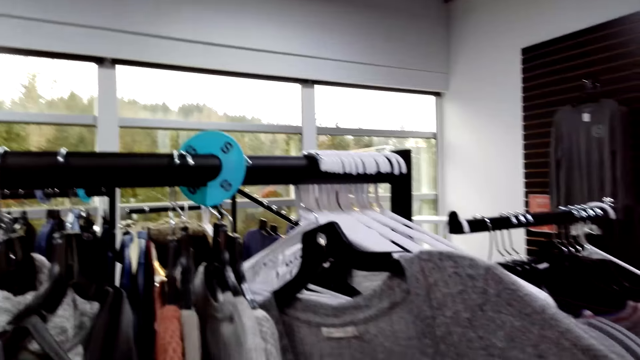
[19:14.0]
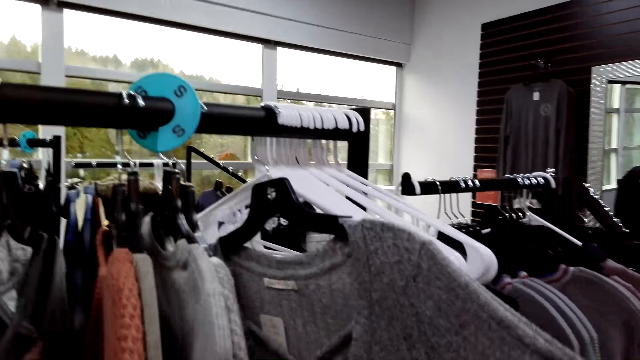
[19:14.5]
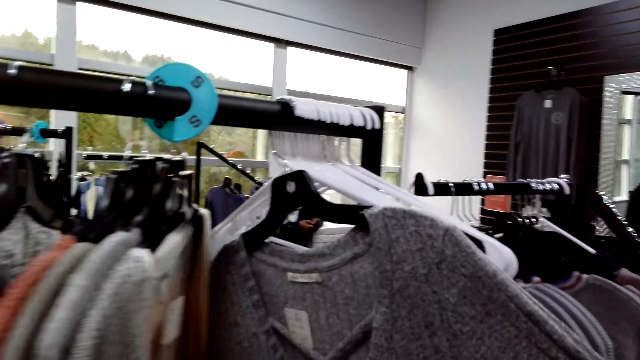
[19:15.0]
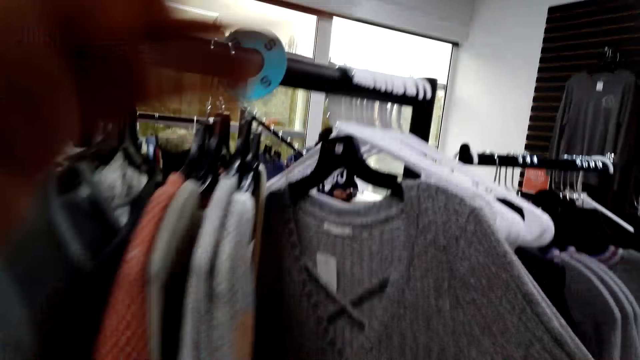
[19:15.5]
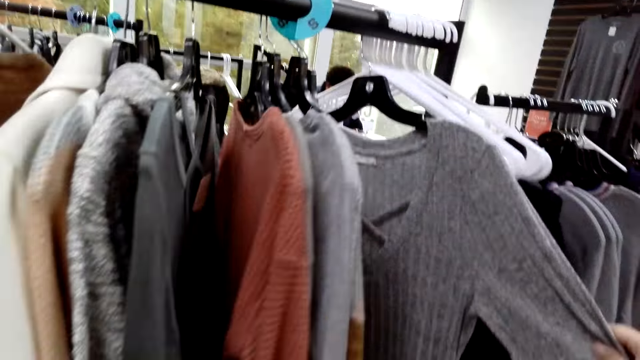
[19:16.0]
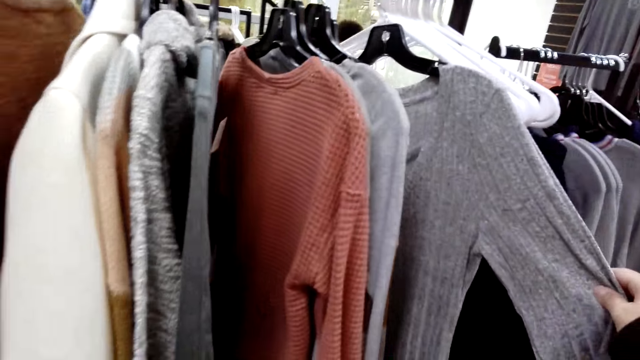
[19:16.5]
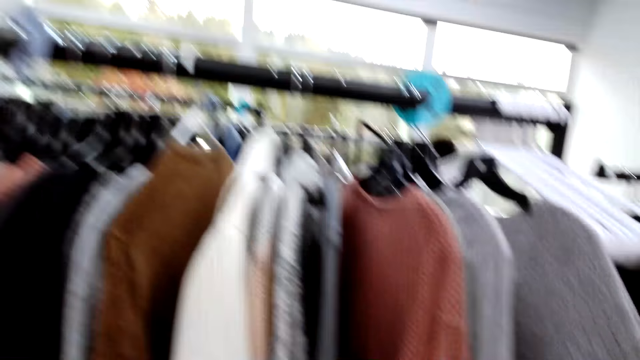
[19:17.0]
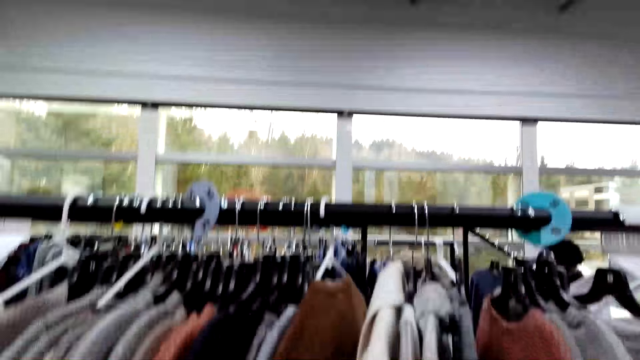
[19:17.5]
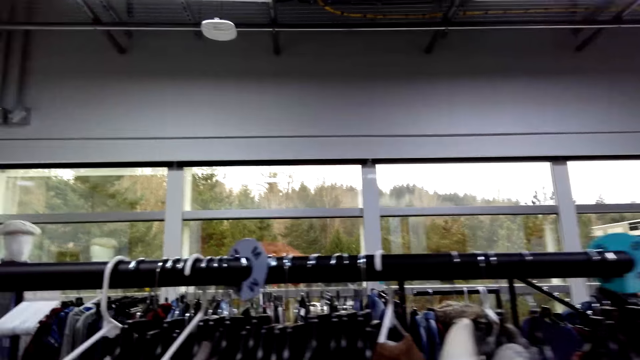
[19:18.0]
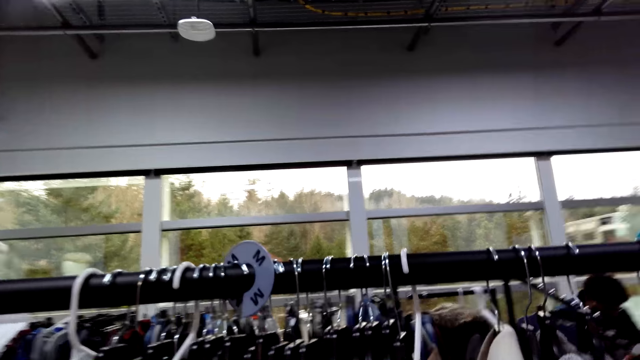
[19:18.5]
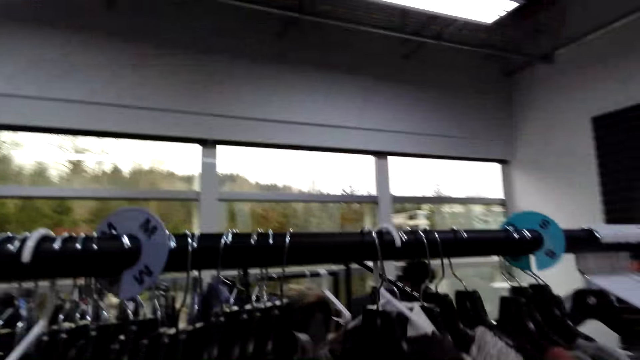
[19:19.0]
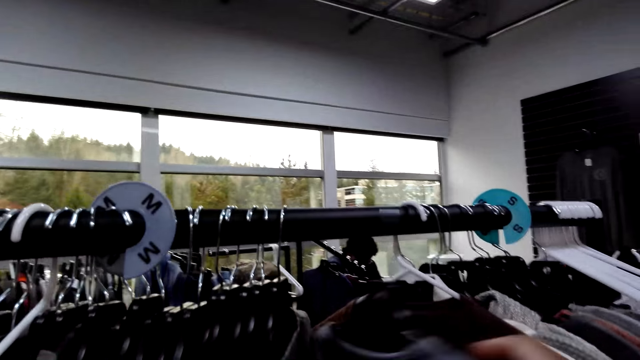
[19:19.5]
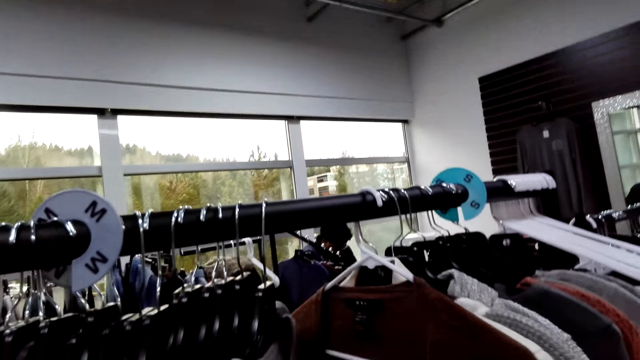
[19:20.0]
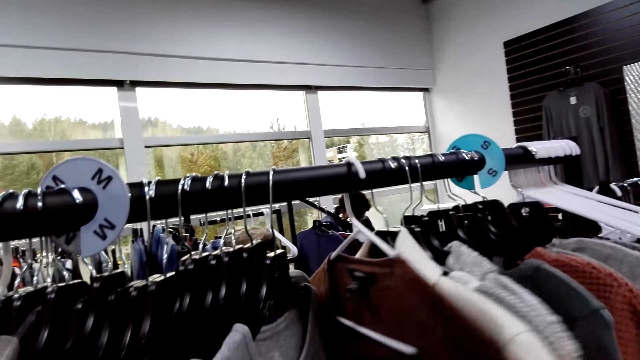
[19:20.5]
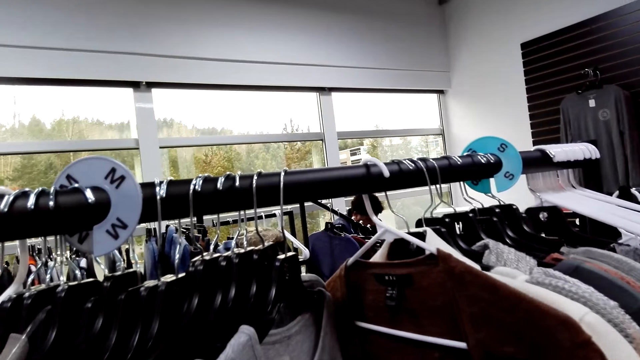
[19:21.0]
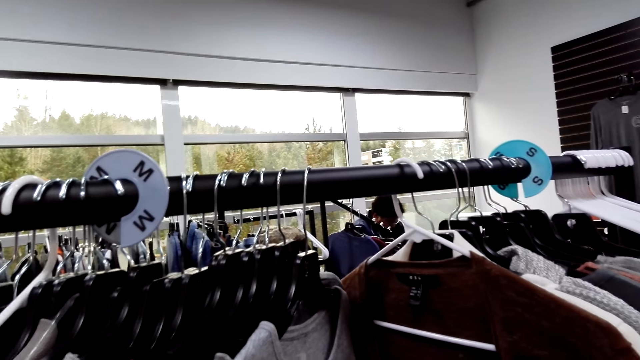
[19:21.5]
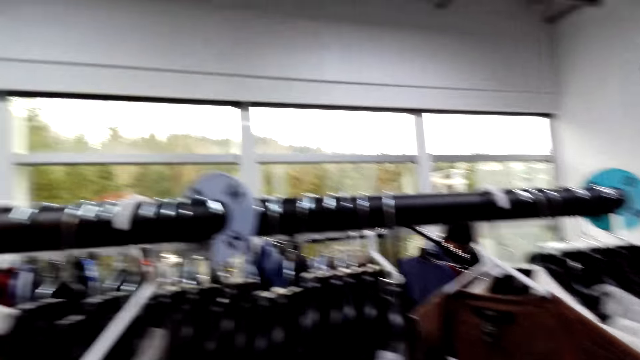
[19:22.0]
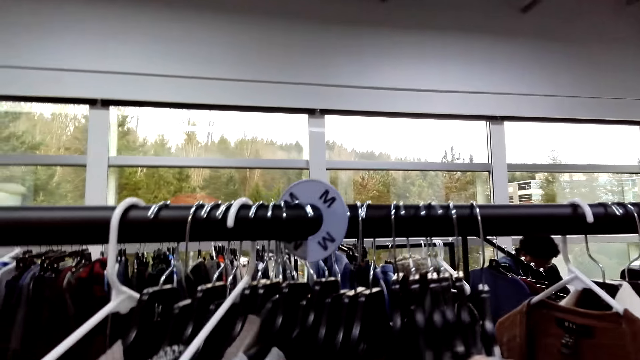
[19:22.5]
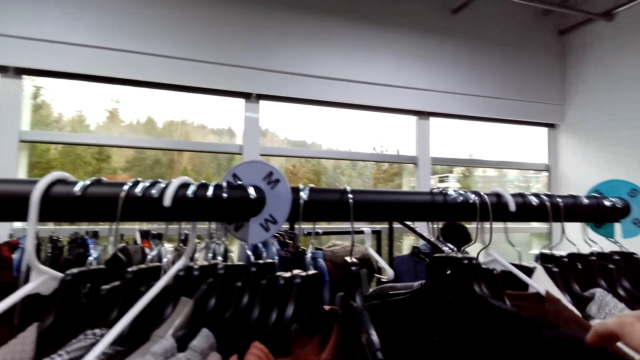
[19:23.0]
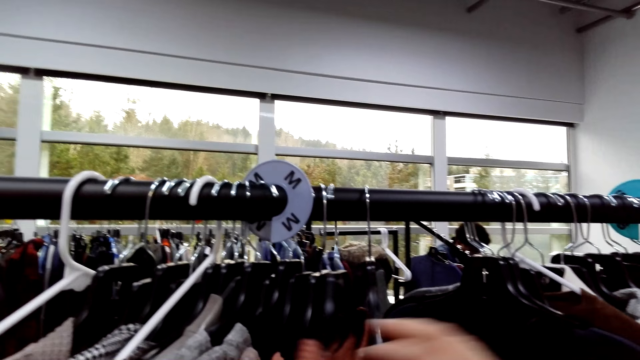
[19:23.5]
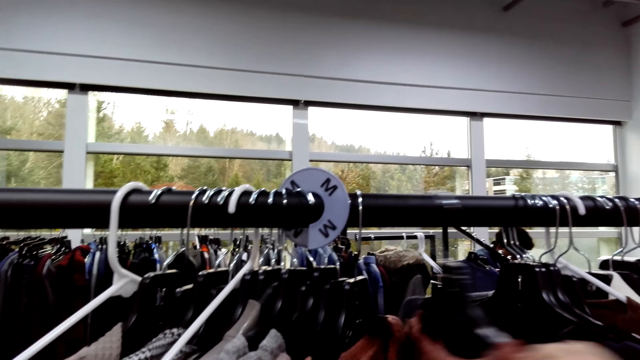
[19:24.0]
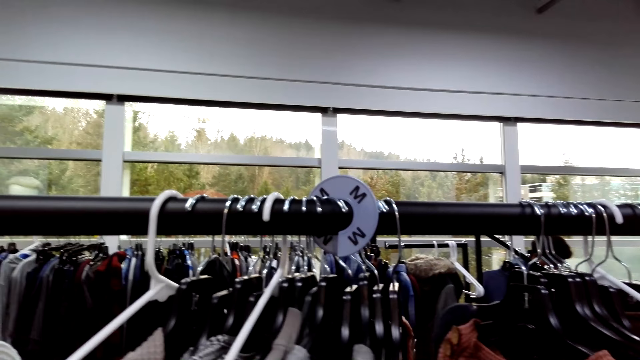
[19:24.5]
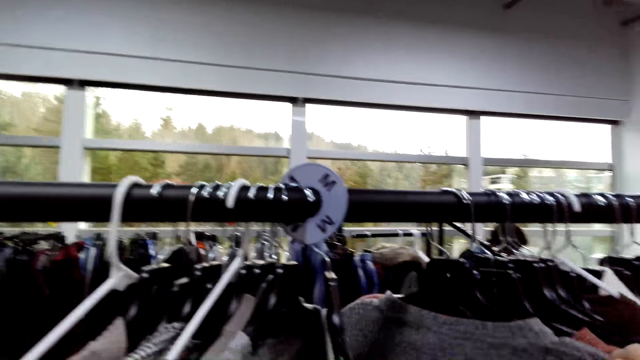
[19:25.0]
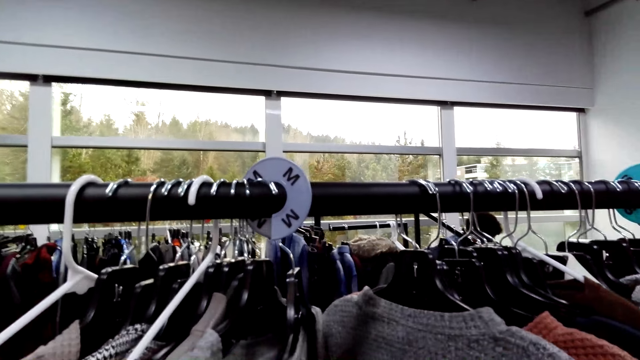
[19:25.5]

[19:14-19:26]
The camera wearer checks clothes on the hanger. They check clothes on the display rack.

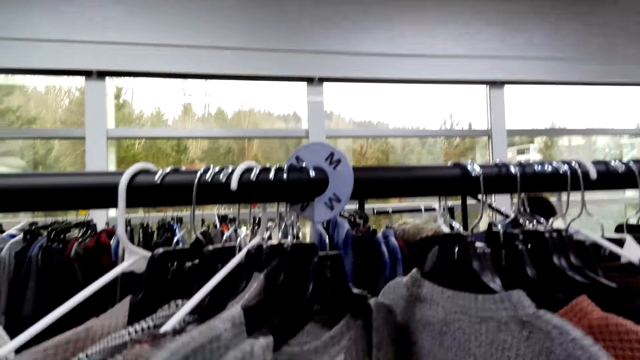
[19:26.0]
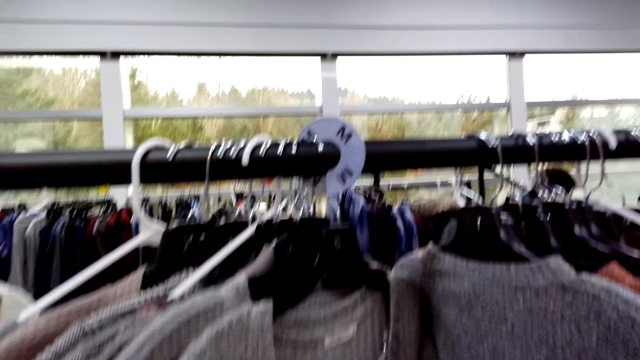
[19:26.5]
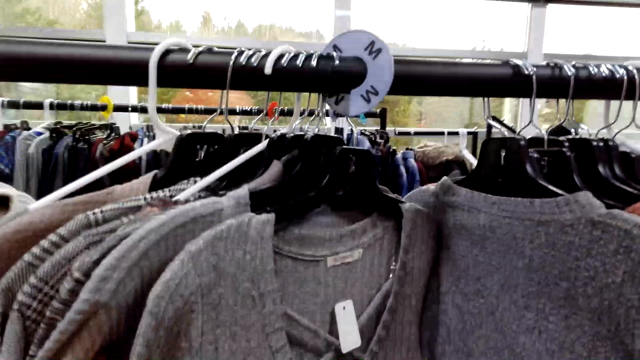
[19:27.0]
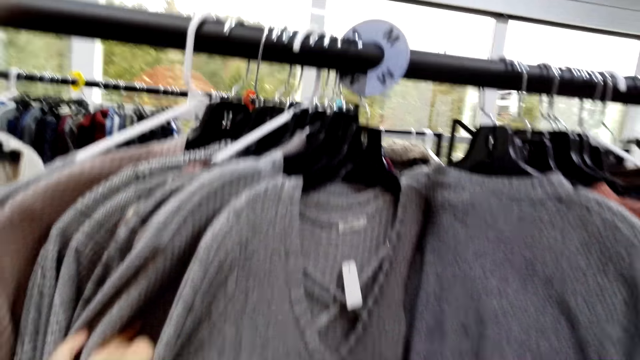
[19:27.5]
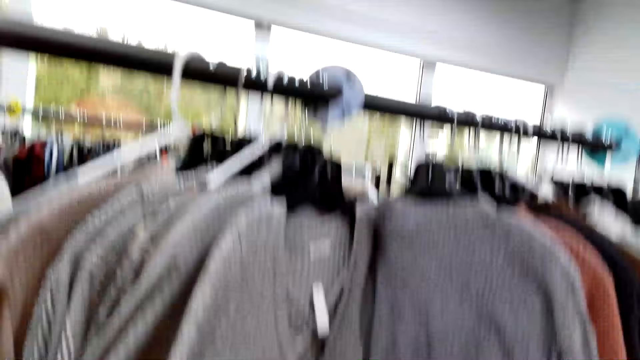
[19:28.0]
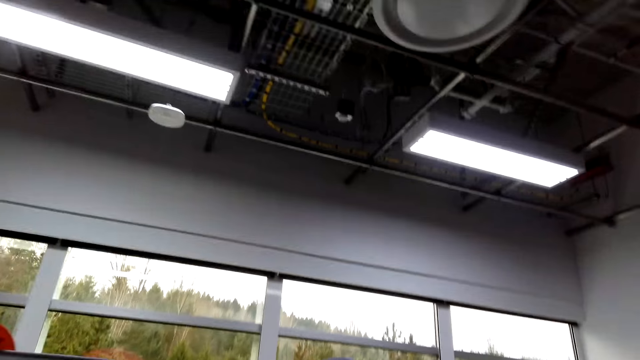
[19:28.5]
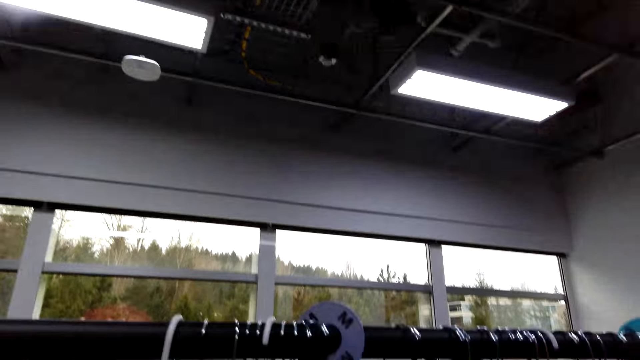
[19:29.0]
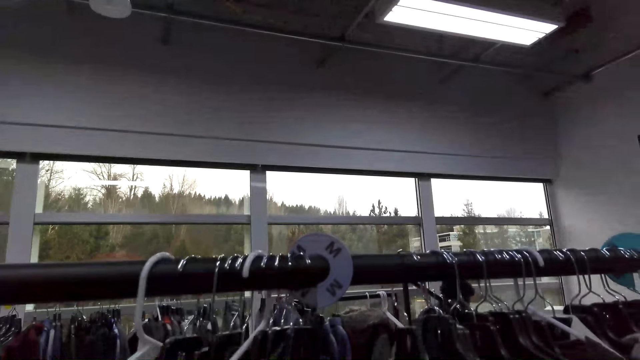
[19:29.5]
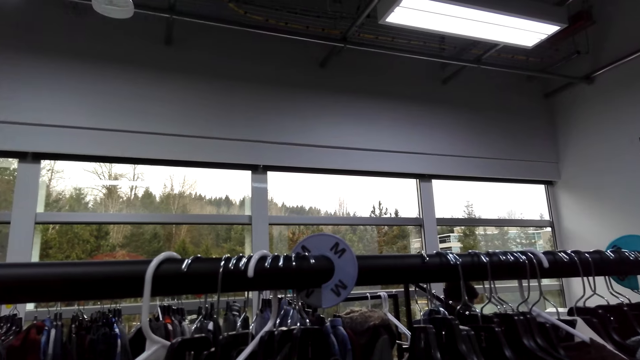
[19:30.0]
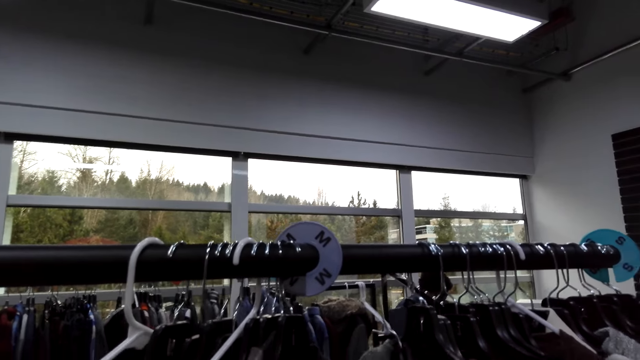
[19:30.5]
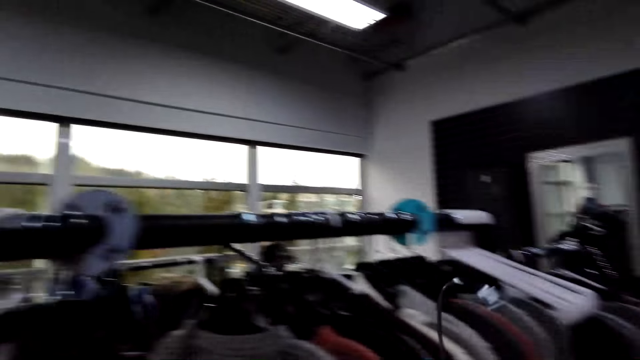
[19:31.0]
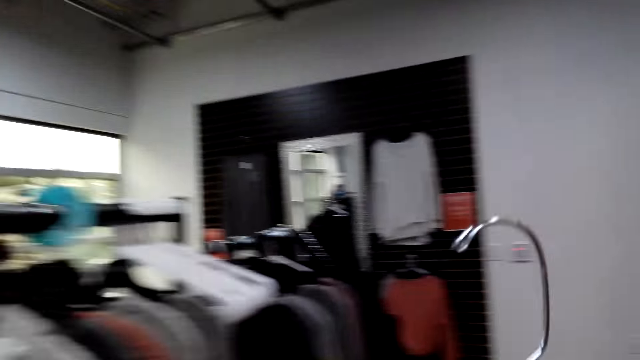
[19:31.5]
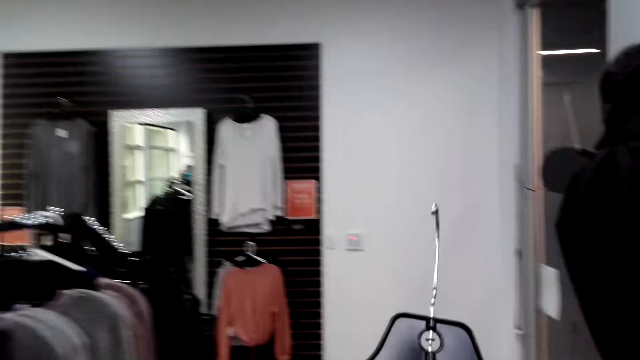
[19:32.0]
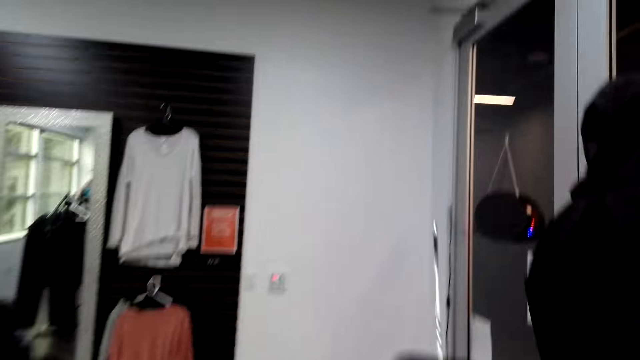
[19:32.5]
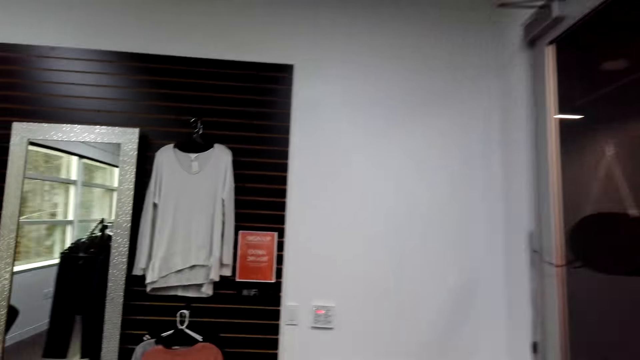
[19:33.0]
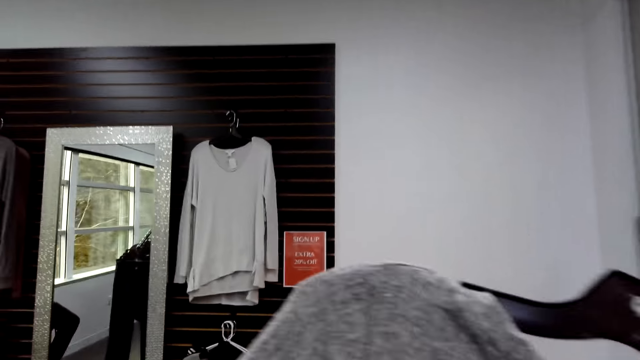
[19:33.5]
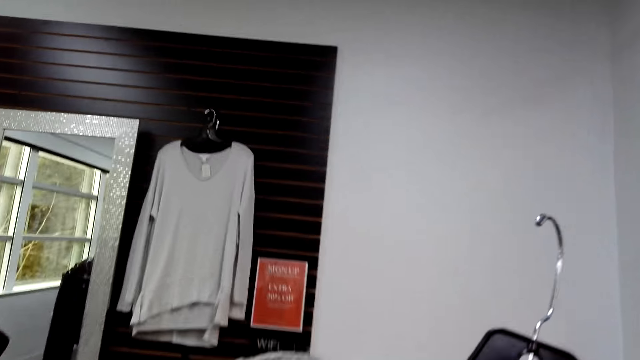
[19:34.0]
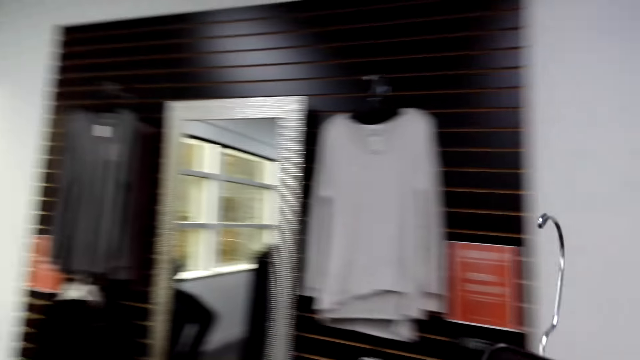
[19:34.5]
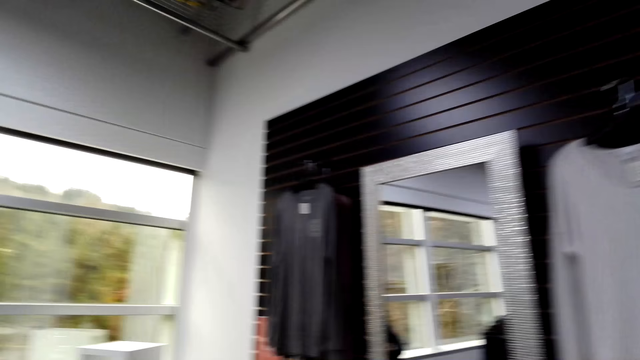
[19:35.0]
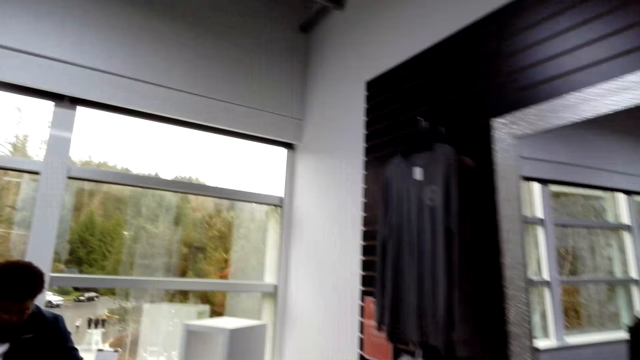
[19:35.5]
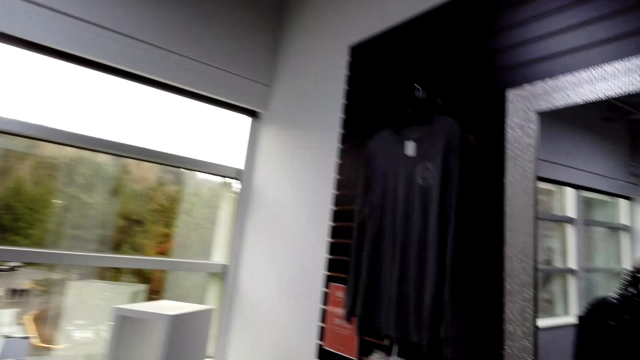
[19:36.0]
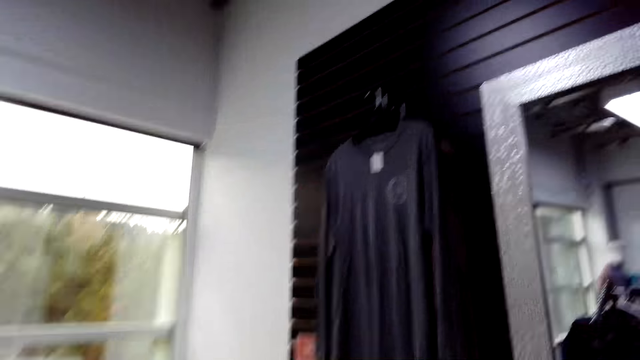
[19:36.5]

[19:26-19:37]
The camera wearer picks up a cloth from the display rack. They walk around.
